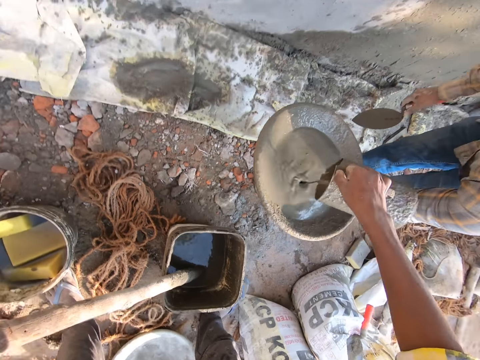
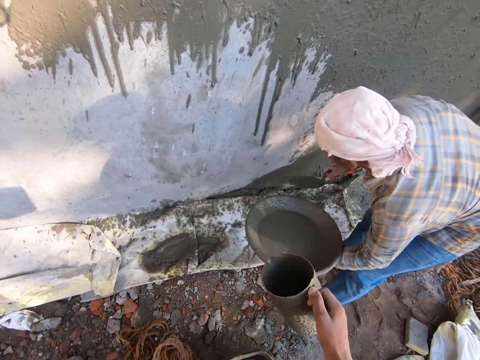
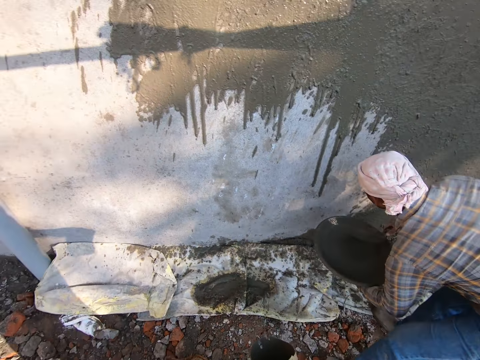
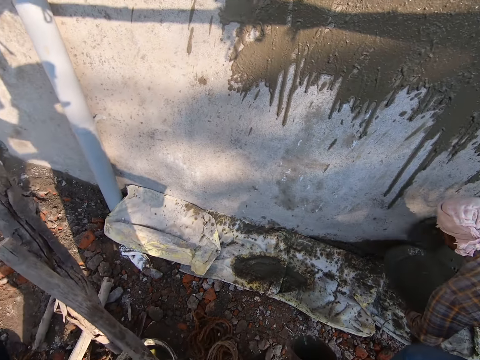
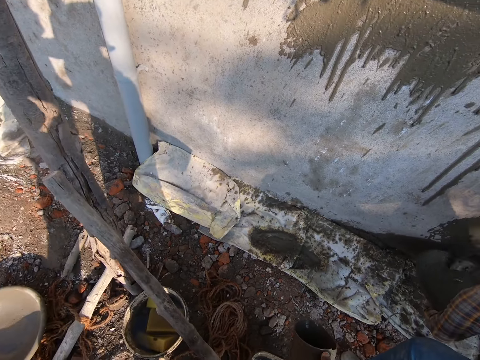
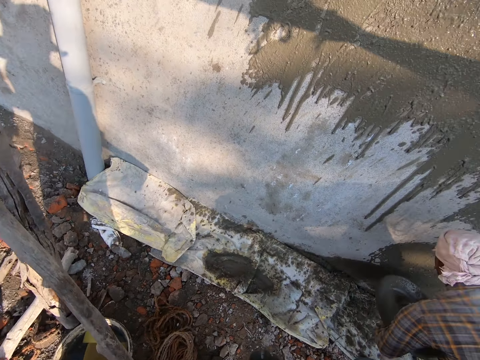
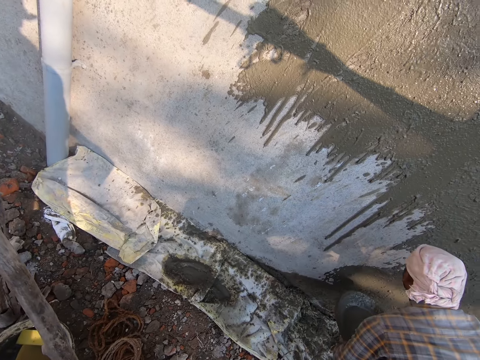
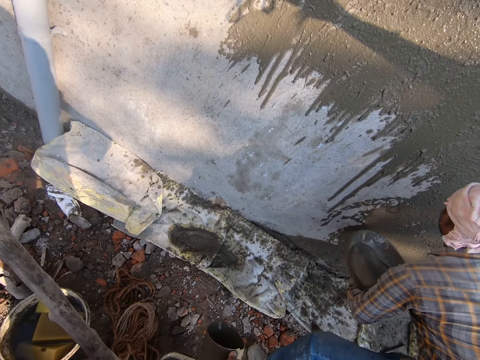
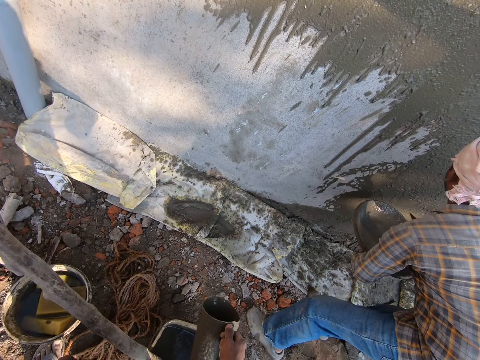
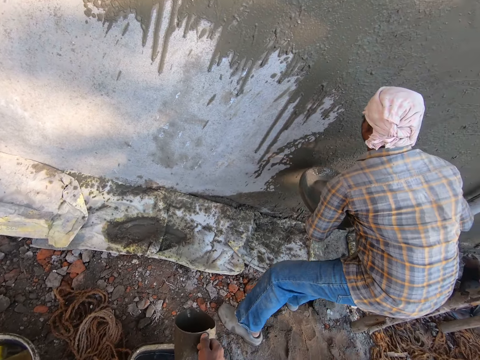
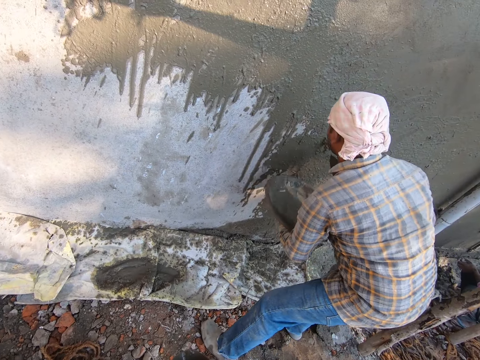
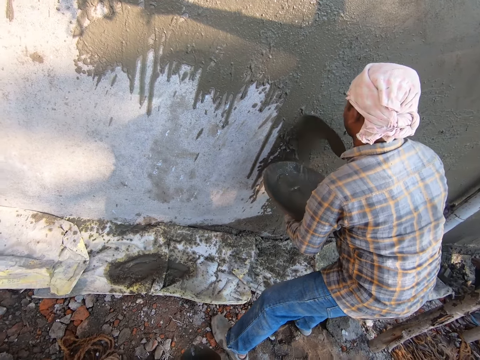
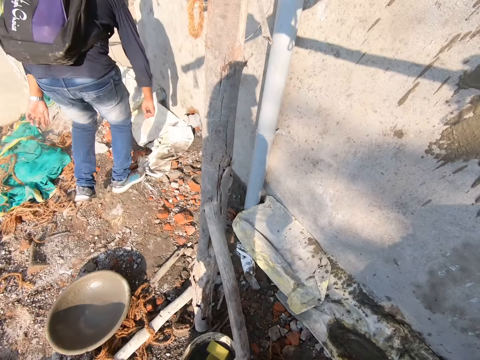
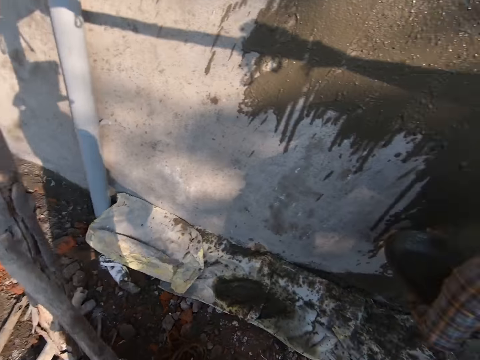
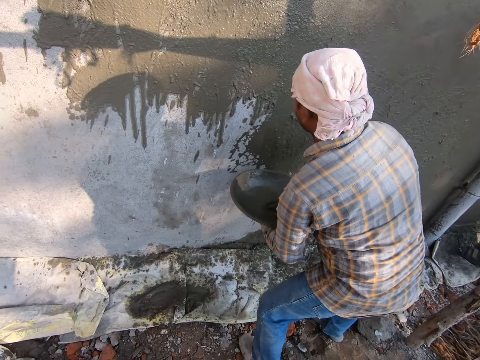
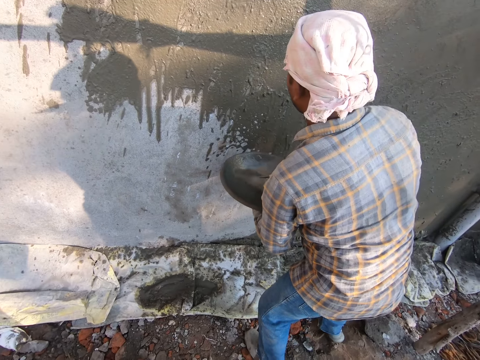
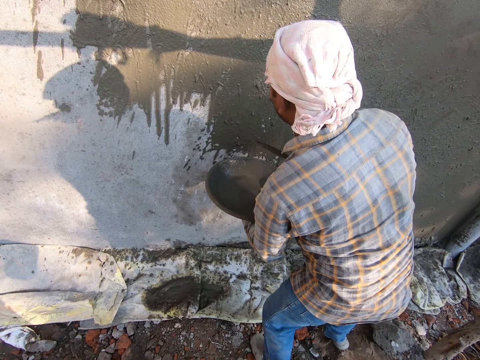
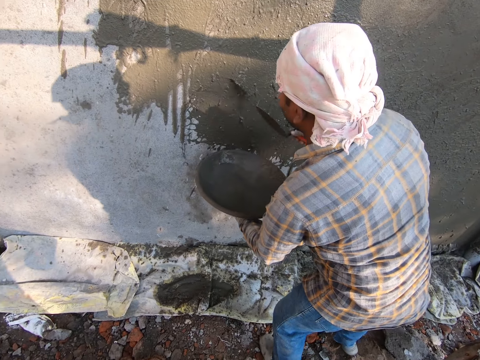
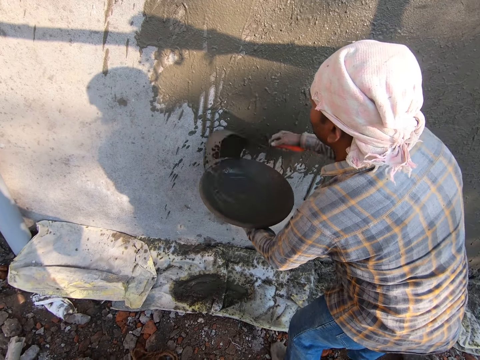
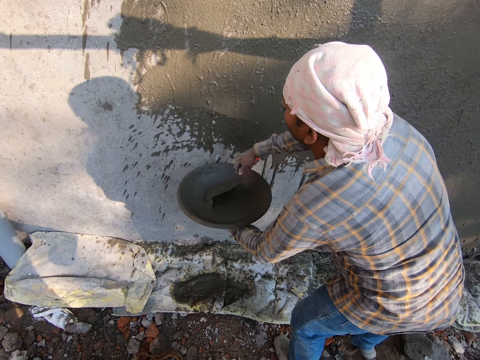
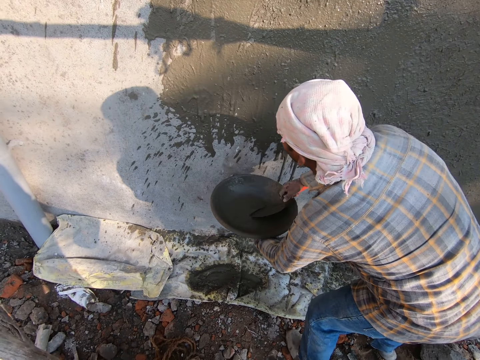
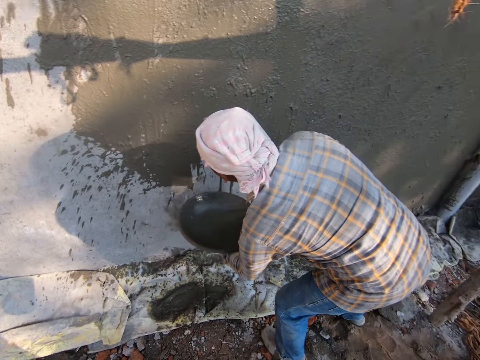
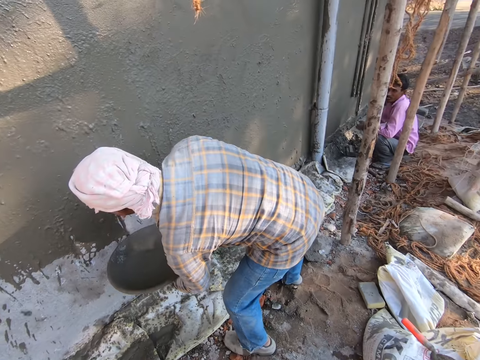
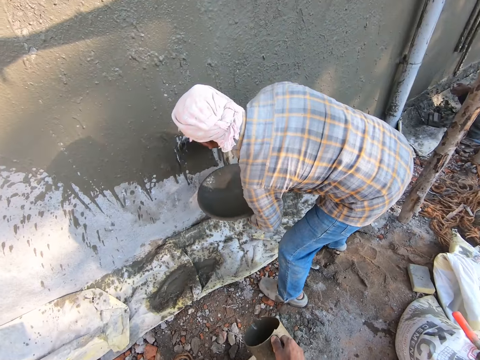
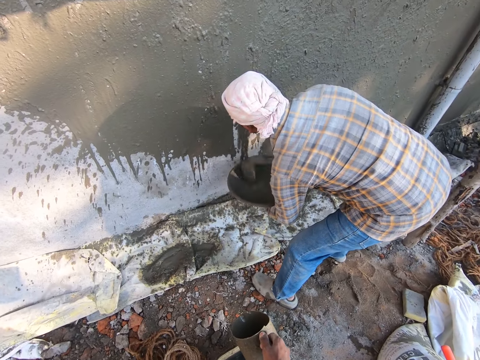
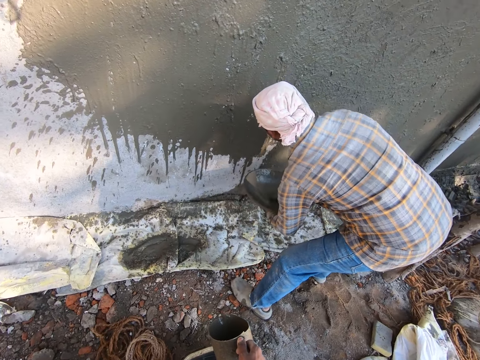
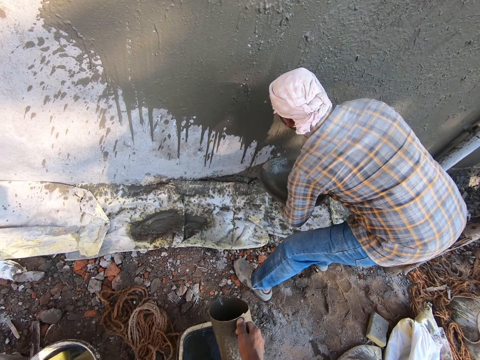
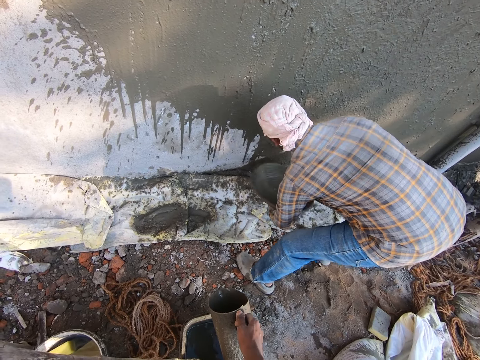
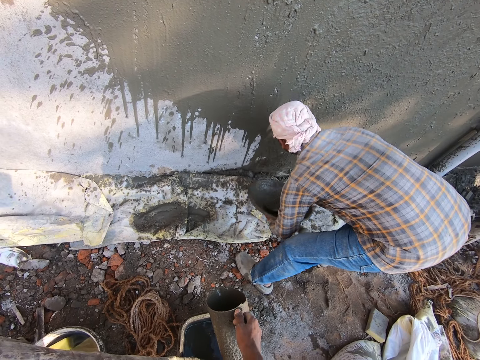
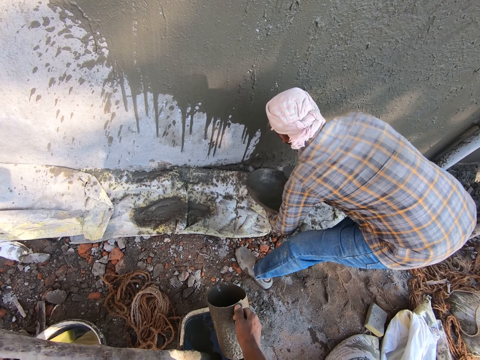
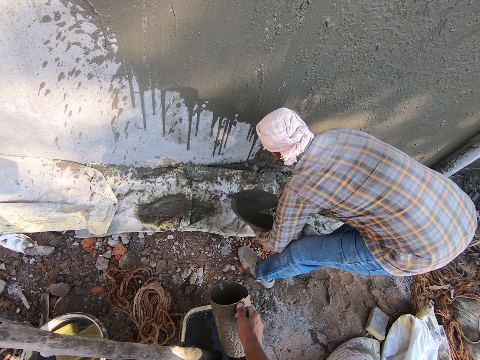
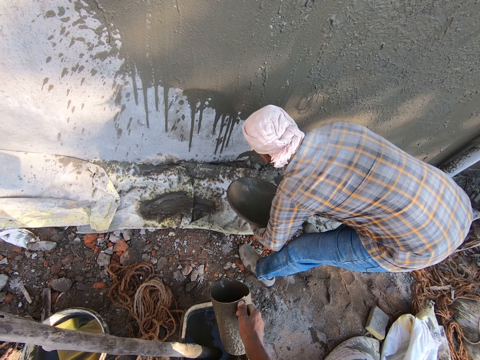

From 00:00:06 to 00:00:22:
A man pours cement on the wall. The man applies the mortar on the wall with the trowel. The camera wearer looks around the wall. Another man walks around the construction site. The first man pours the cement on the wall. The camera wearer converses with the first man. The first man pours the cement on the wall. The camera wearer looks around the wall.

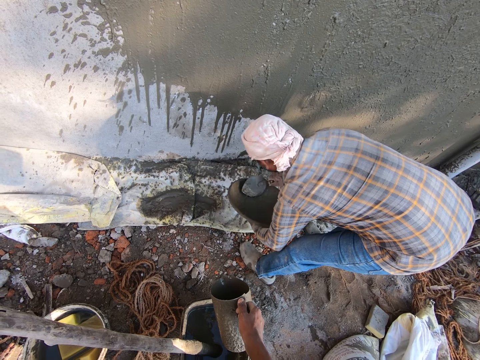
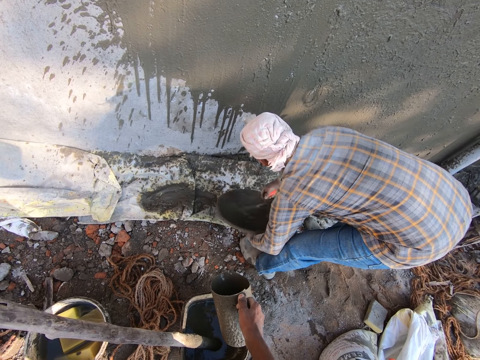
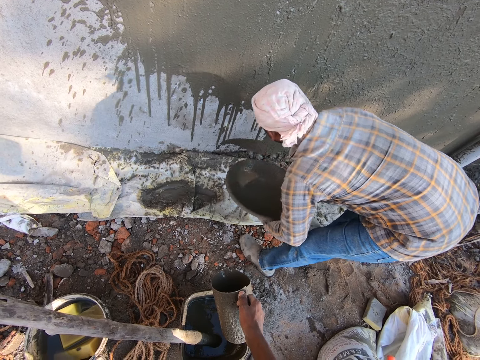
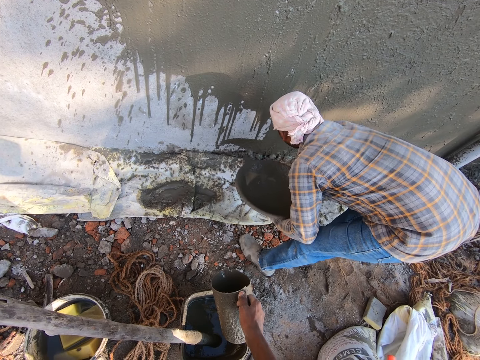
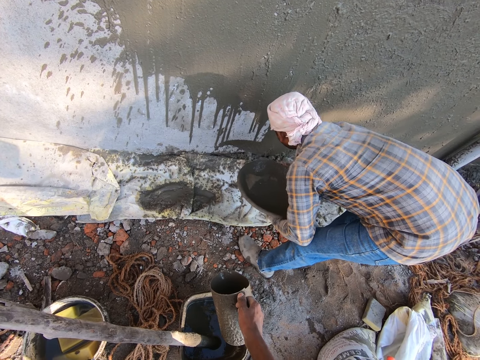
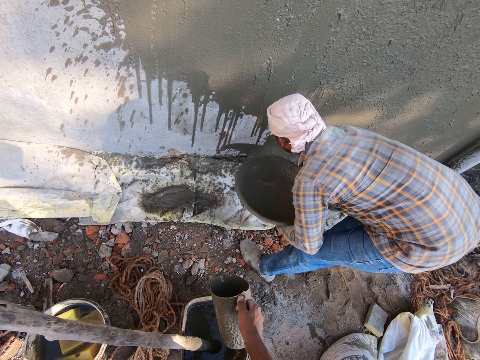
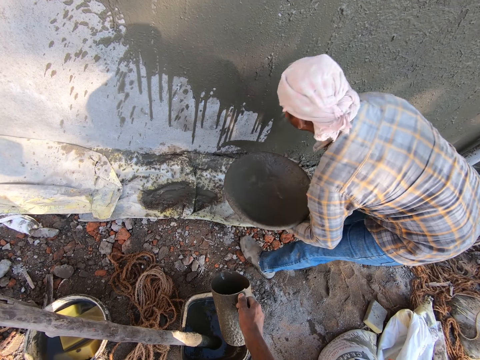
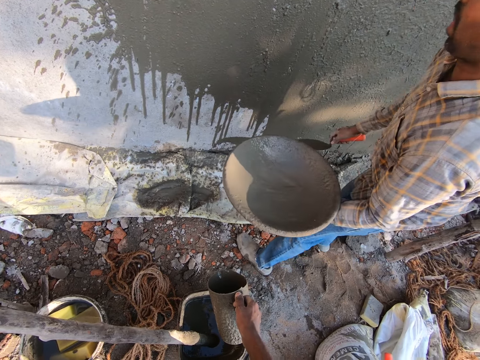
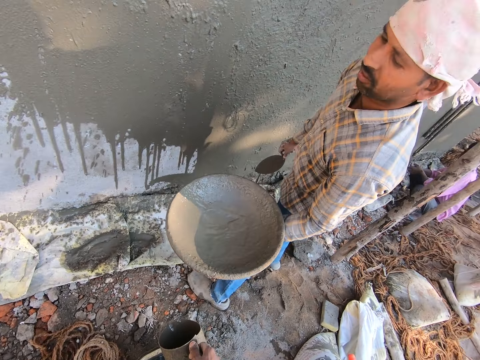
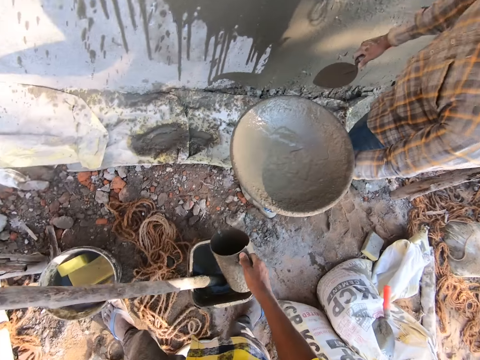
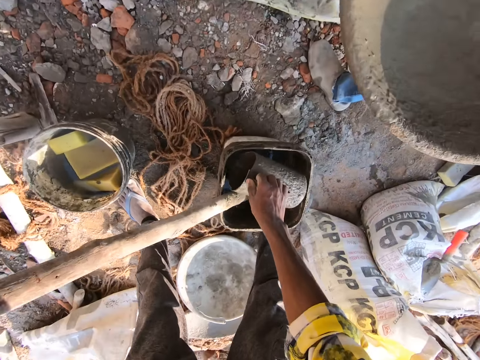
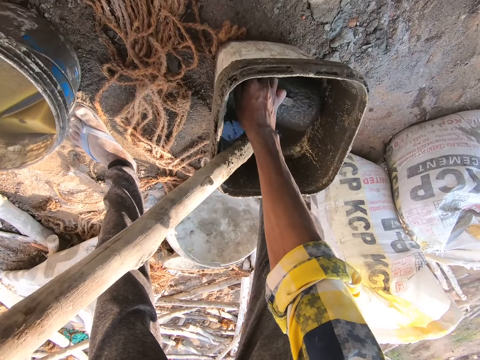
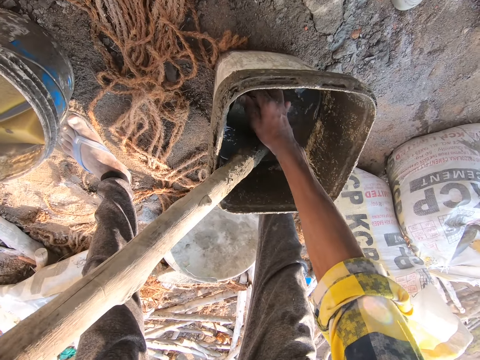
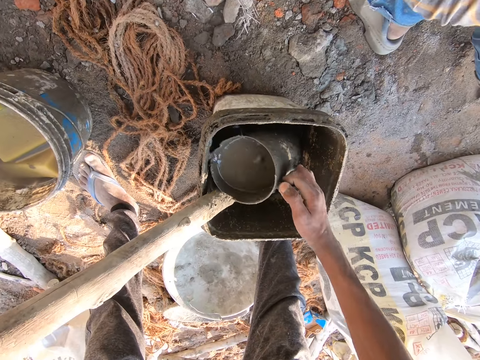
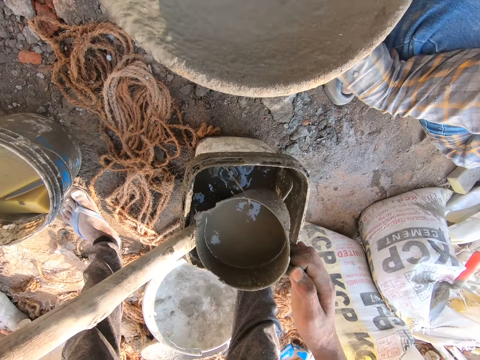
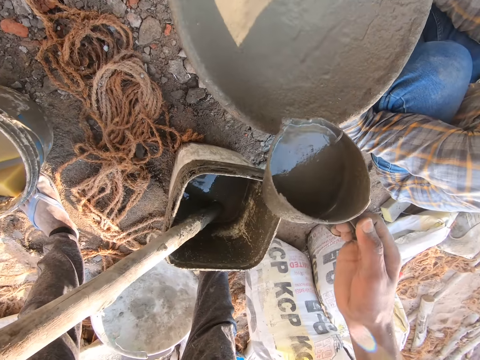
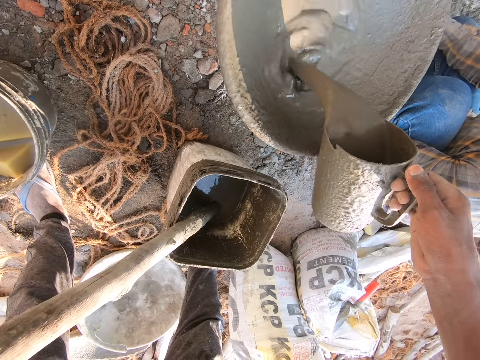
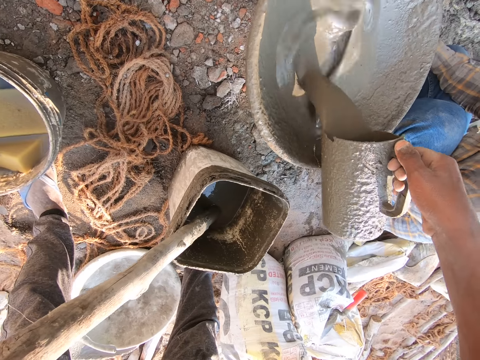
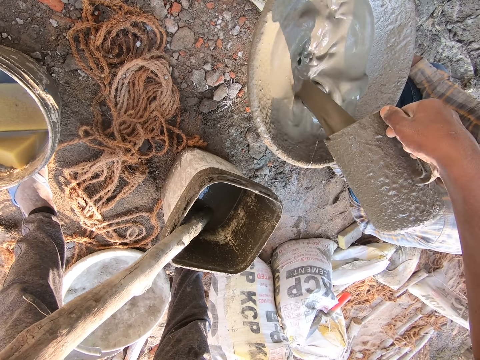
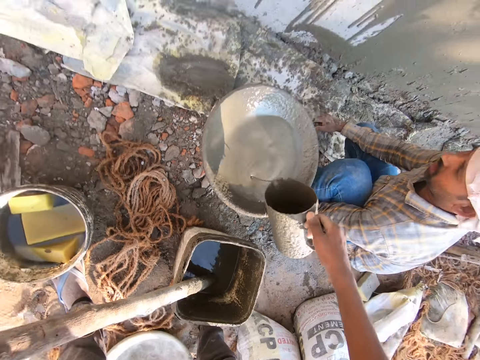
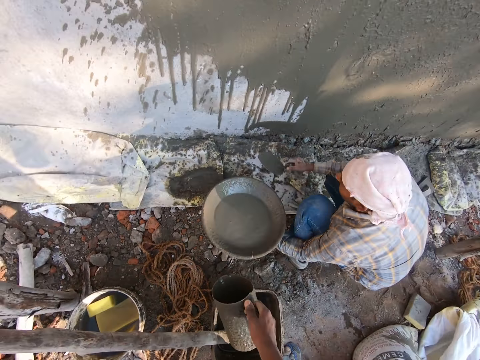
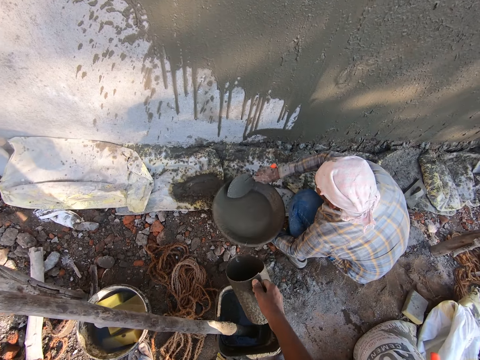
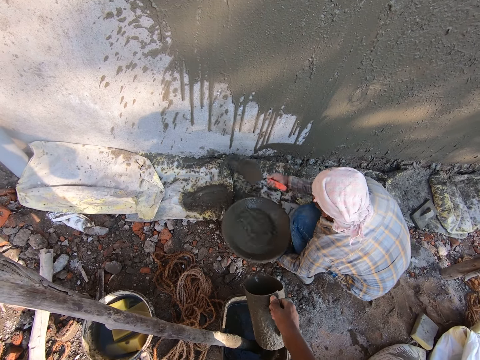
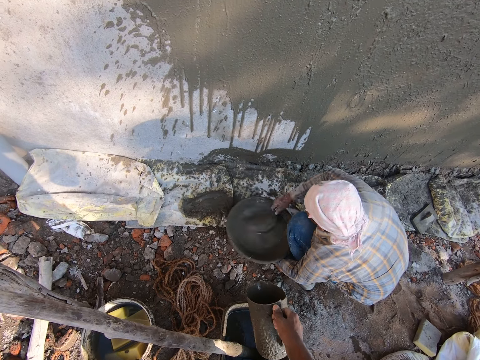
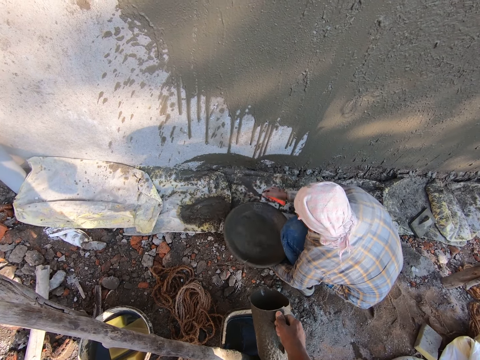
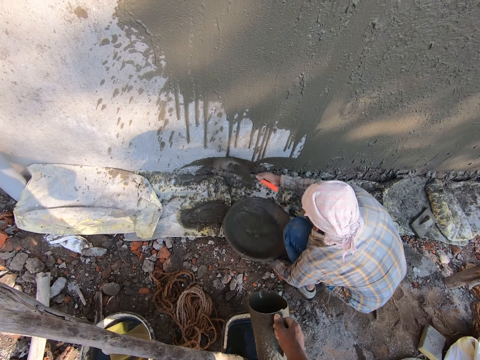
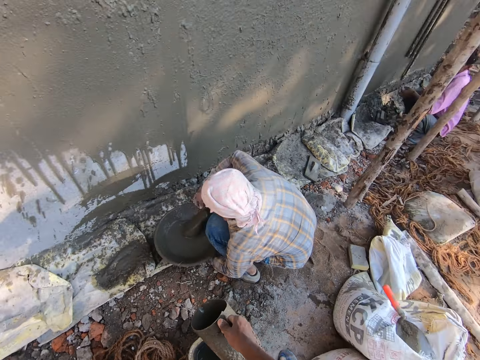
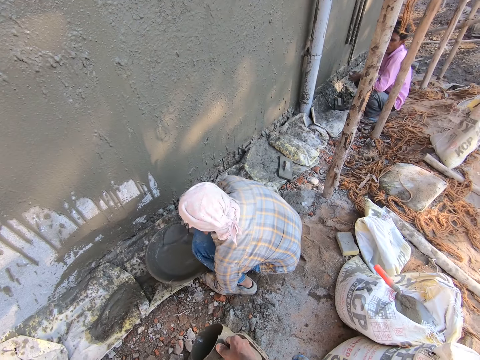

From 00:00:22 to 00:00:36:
A man collects the mortar on the floor with the trowel. The camera wearer converses with the man. They fetch the mortar or cement with the jug. They pour the mortar on the head pan. They converse with the man. The man pours the cement on the wall and applies the mortar on the wall with the trowel.
